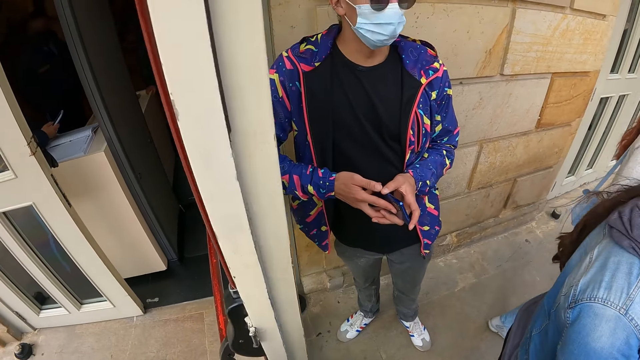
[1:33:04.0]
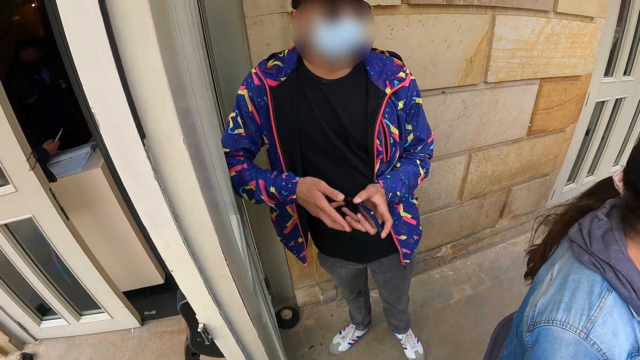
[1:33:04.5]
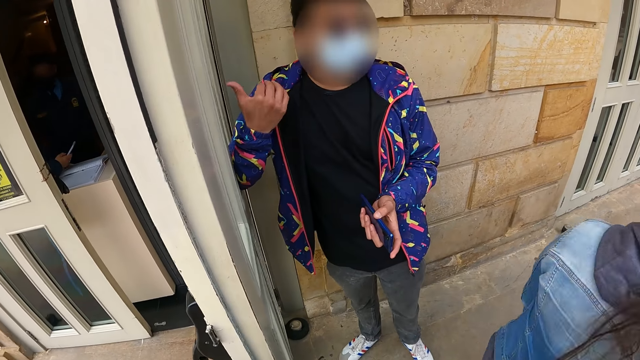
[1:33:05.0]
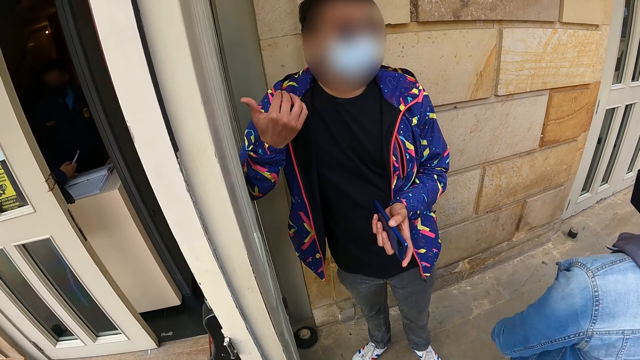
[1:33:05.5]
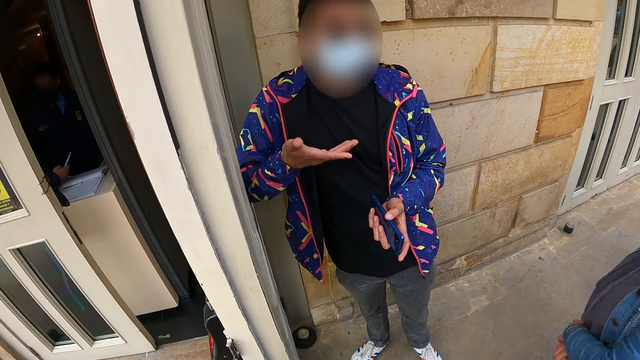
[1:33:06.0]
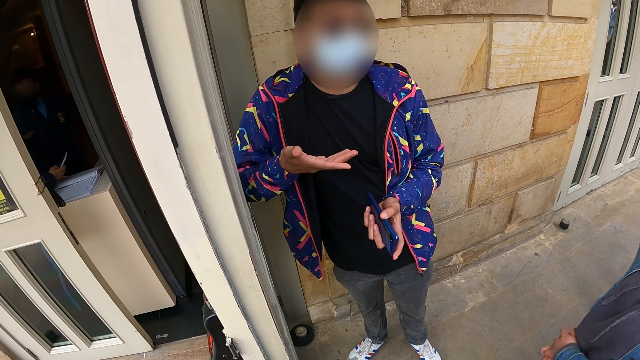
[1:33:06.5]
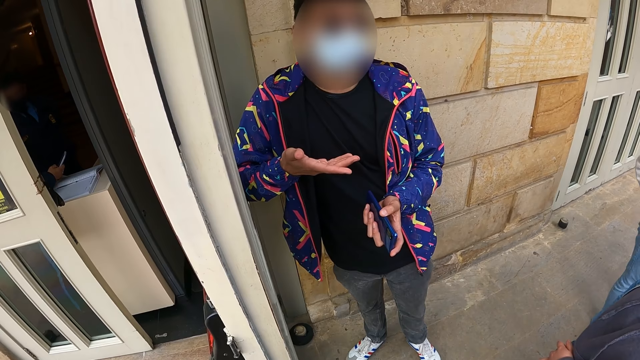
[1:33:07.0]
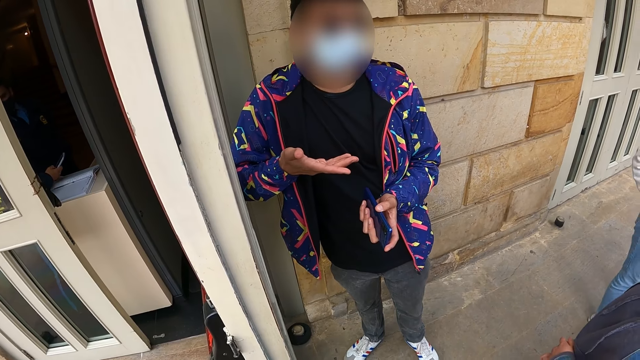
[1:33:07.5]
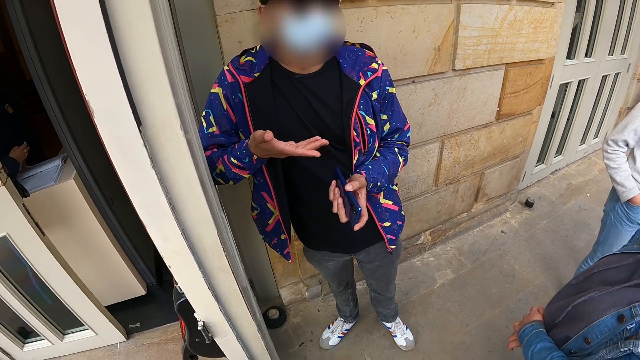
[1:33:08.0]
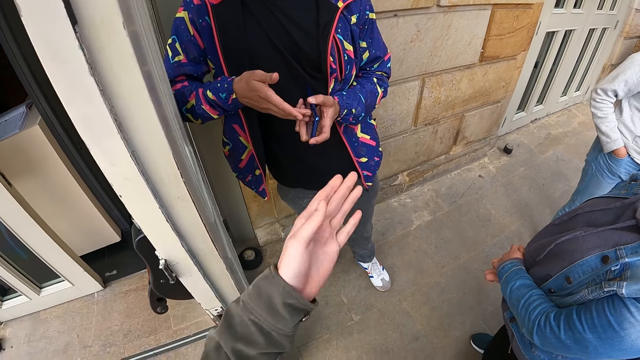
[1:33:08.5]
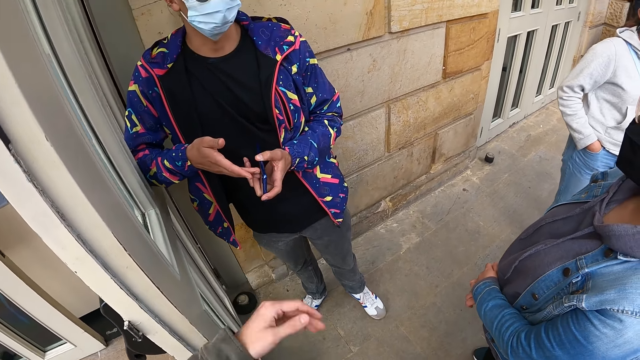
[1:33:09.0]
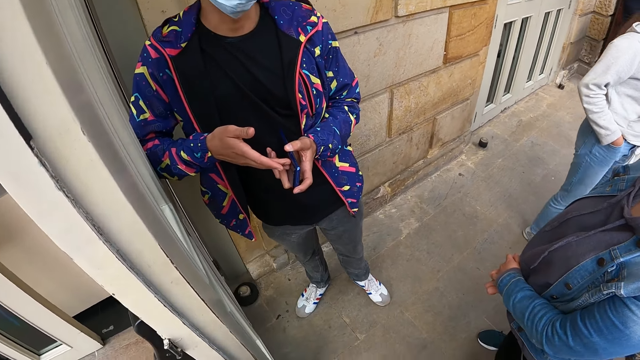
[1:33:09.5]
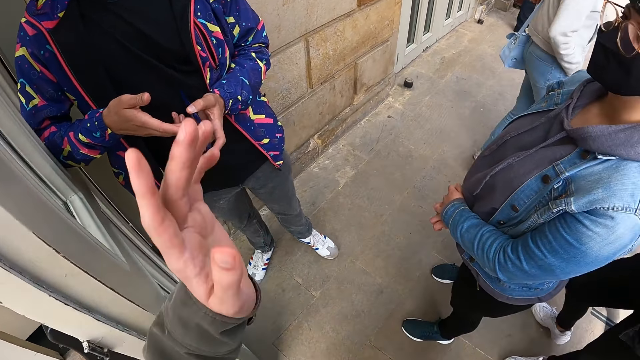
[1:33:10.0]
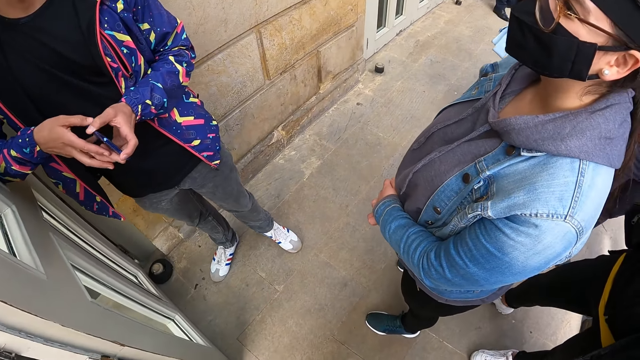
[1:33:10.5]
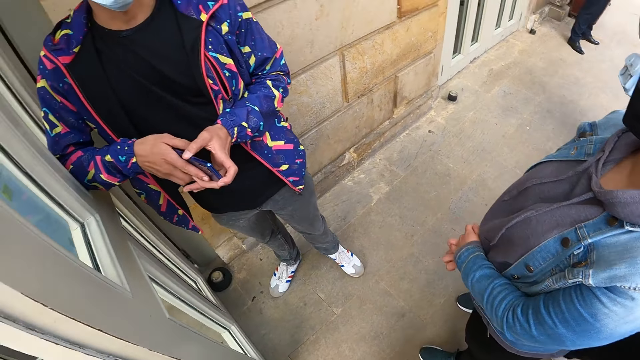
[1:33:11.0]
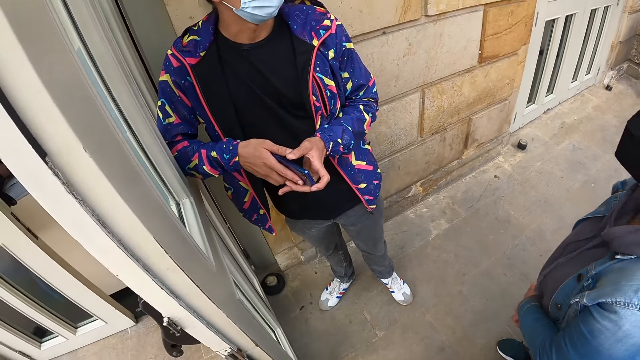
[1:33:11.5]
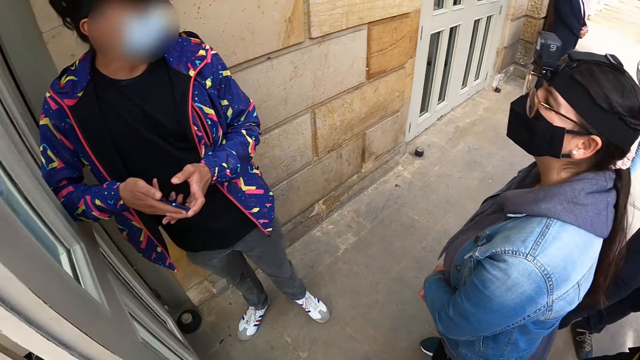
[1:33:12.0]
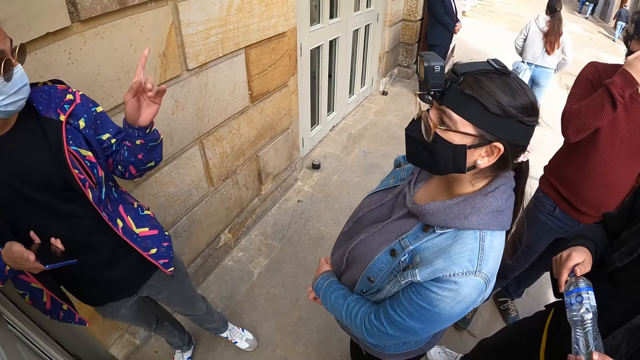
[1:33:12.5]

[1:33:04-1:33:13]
The camera wearer converses with a person. They interact with the person.

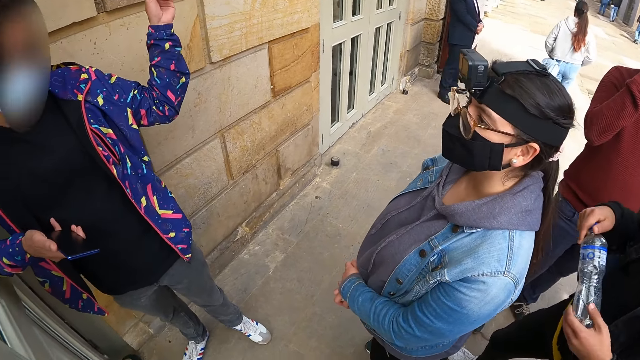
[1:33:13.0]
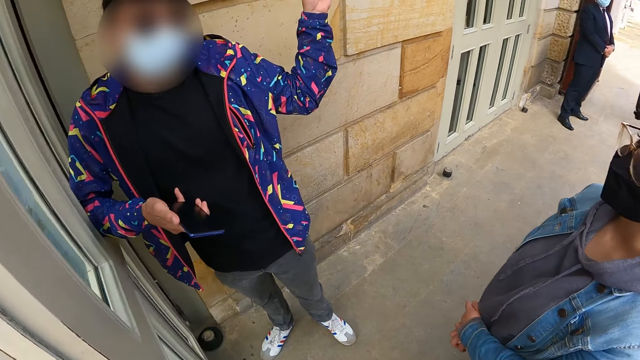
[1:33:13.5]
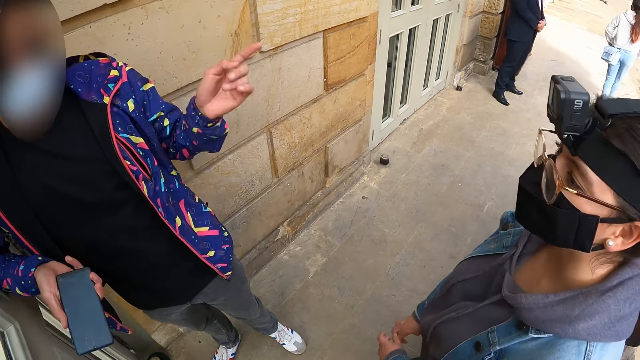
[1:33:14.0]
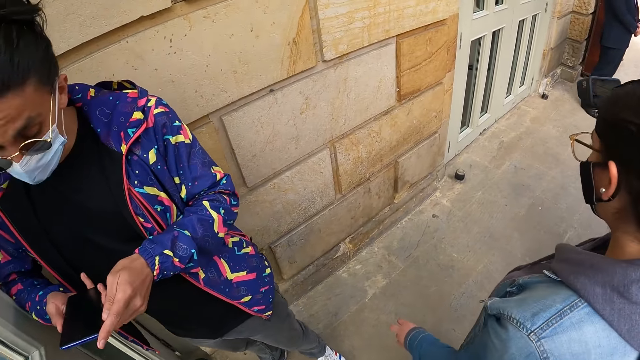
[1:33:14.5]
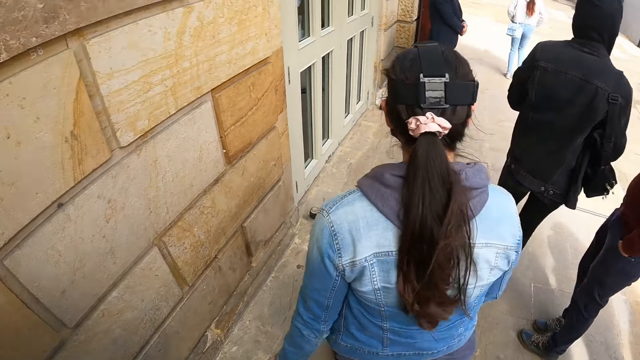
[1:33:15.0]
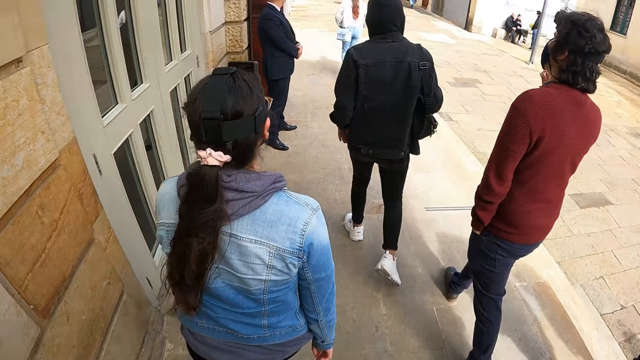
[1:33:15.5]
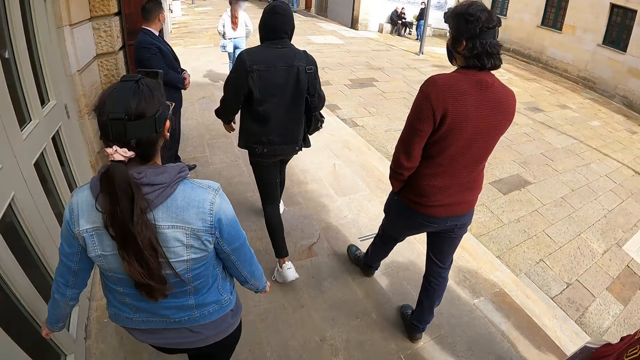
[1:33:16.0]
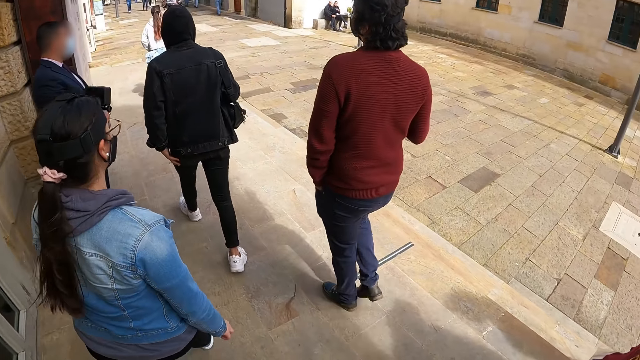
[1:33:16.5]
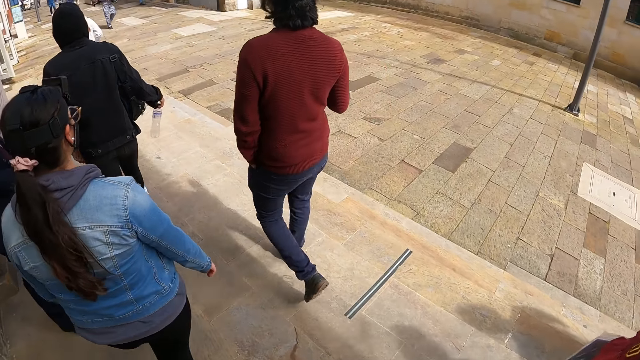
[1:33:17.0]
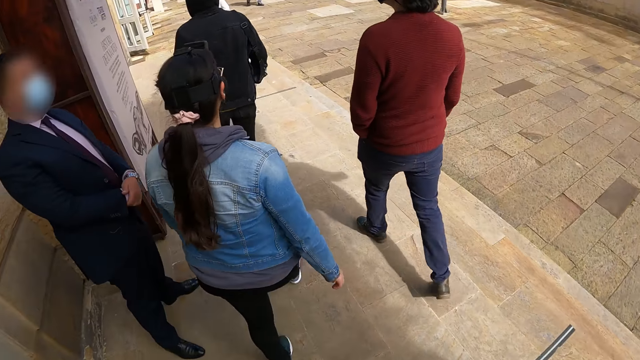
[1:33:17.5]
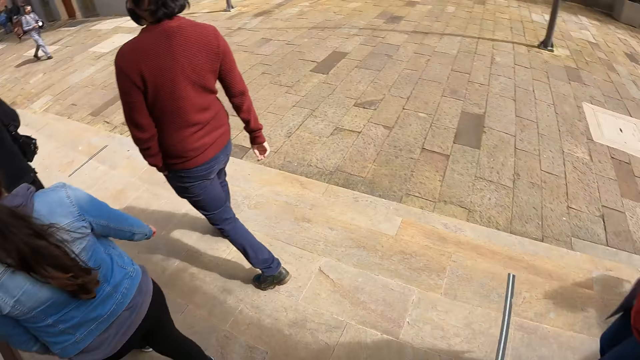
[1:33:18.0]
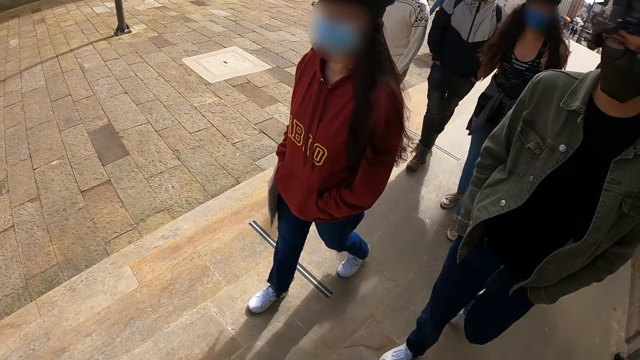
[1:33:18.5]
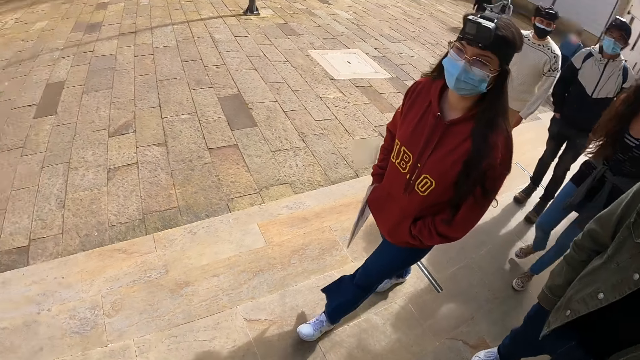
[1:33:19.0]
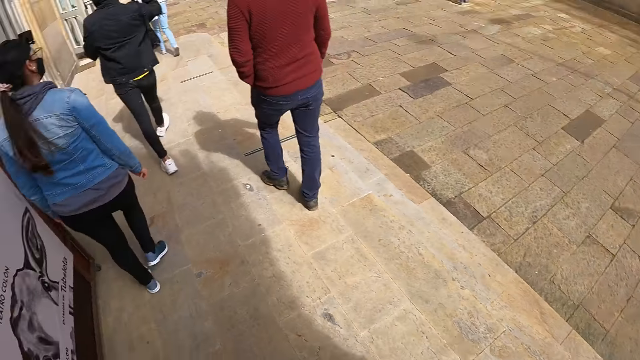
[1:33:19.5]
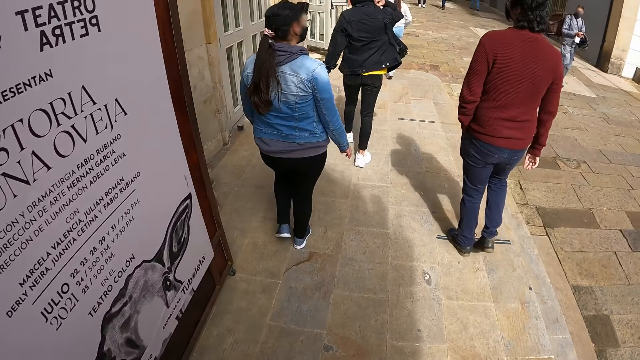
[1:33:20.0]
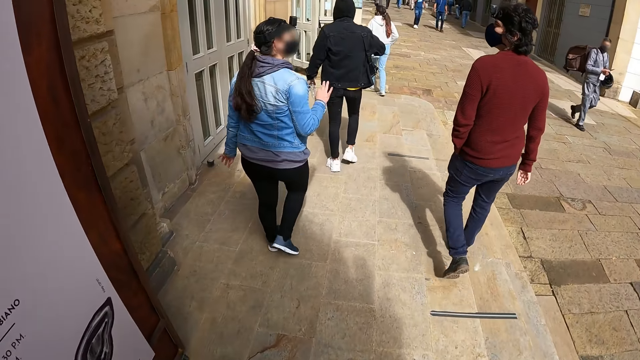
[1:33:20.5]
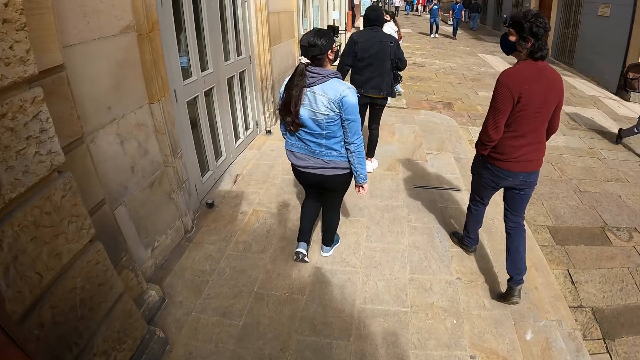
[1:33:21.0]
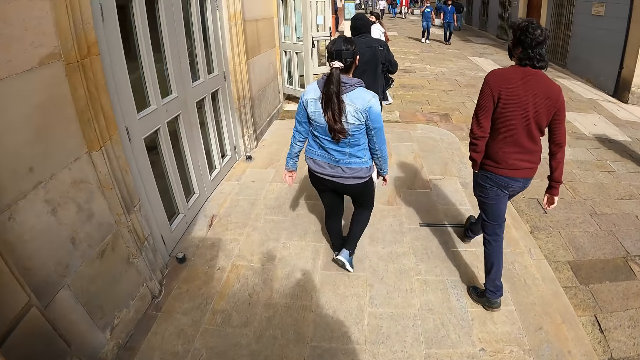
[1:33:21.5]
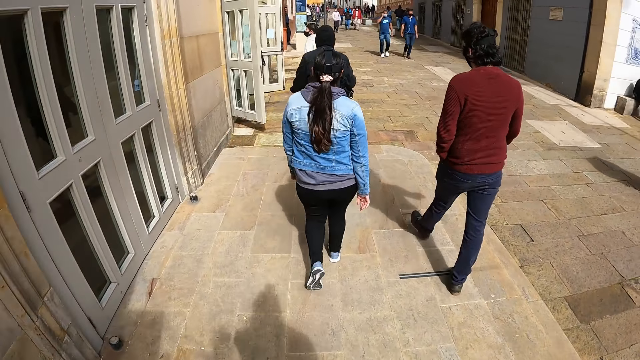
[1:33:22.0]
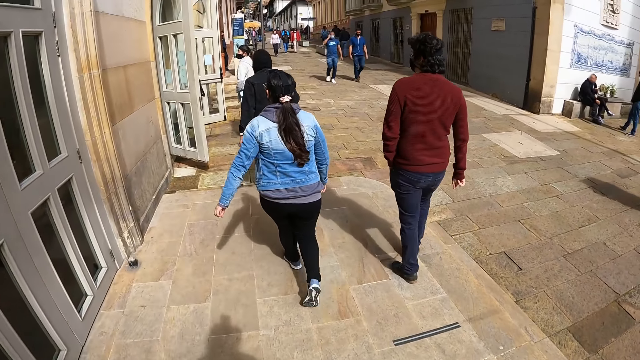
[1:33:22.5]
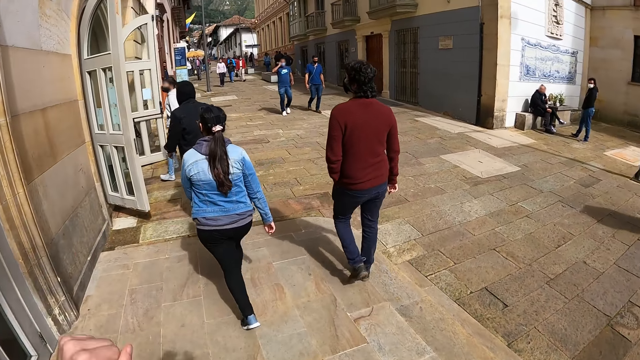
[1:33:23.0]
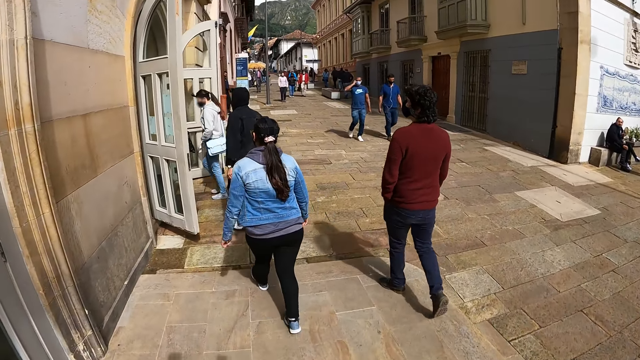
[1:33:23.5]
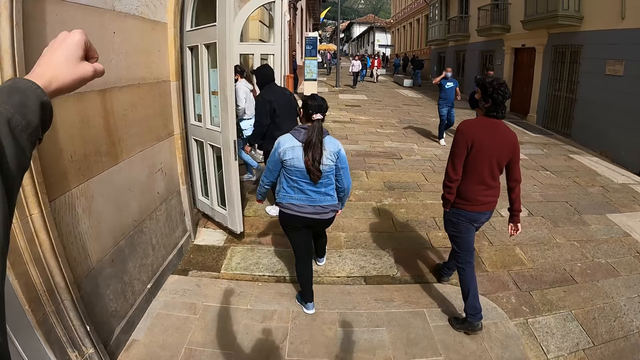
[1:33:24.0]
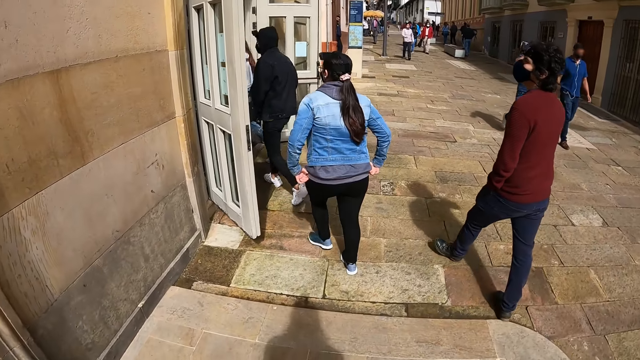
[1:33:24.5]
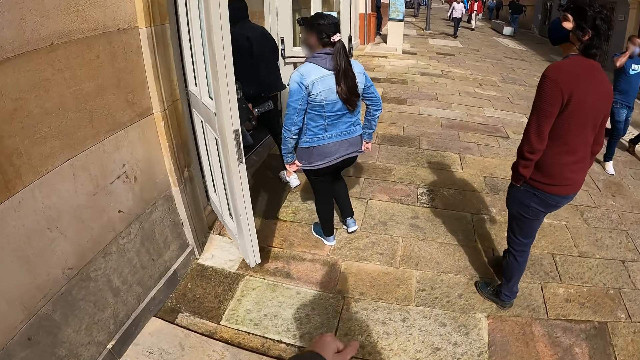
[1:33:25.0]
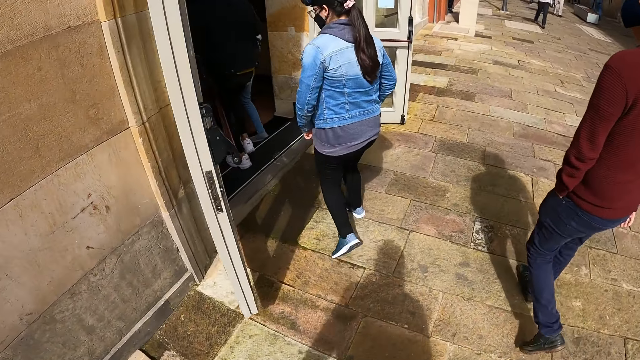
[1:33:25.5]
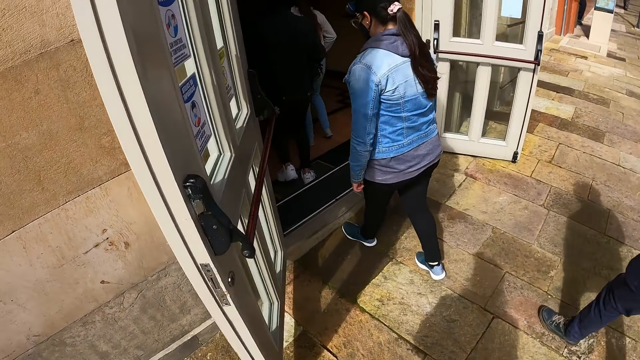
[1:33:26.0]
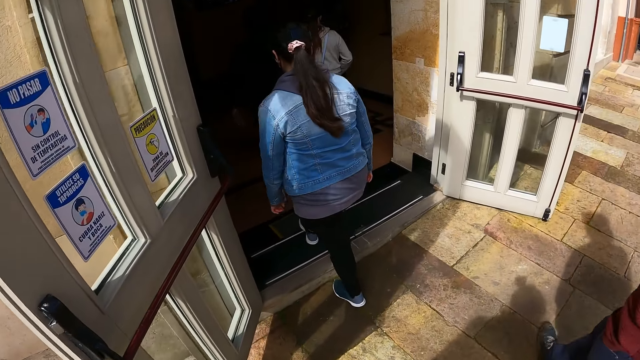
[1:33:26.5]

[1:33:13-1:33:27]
The camera wearer walks on the pavement. He looks around. He raises his left hand.
